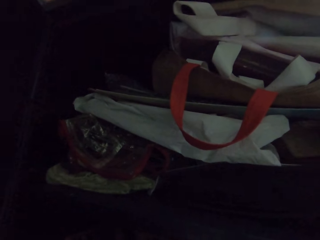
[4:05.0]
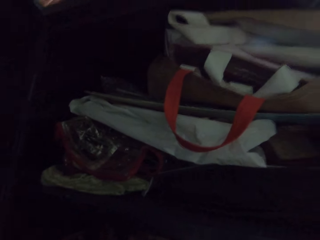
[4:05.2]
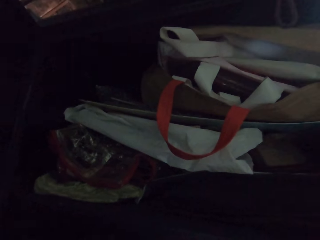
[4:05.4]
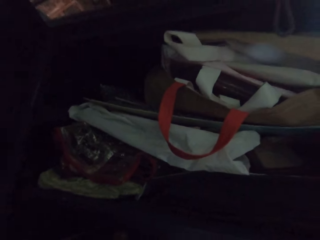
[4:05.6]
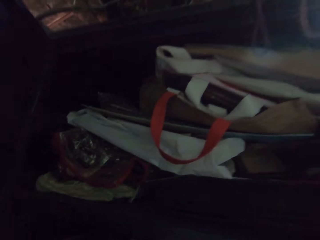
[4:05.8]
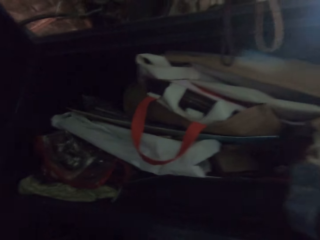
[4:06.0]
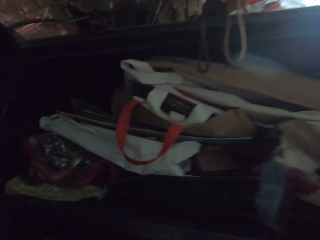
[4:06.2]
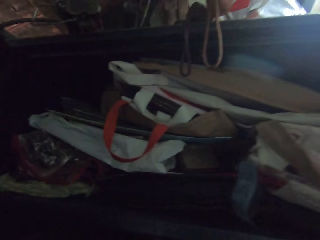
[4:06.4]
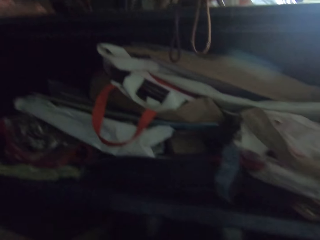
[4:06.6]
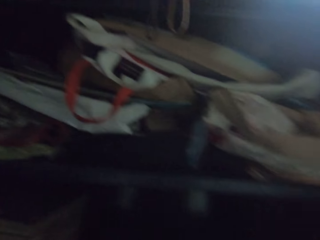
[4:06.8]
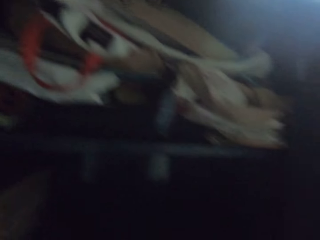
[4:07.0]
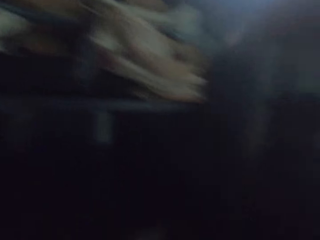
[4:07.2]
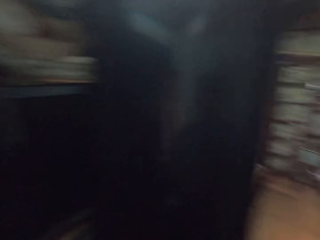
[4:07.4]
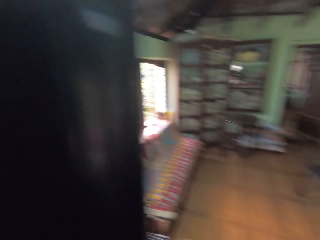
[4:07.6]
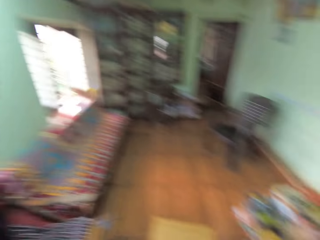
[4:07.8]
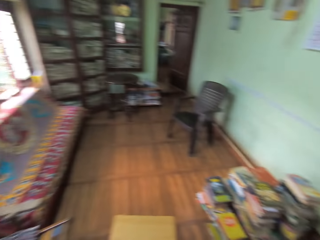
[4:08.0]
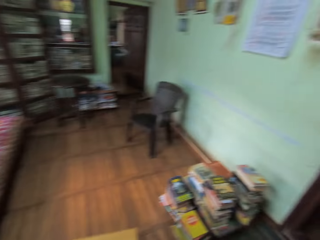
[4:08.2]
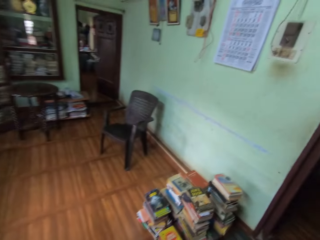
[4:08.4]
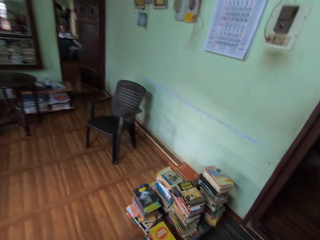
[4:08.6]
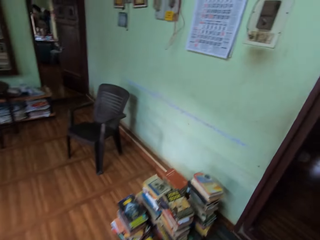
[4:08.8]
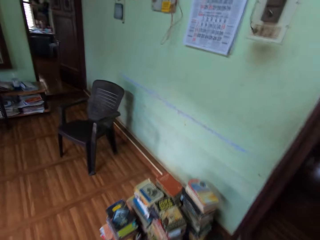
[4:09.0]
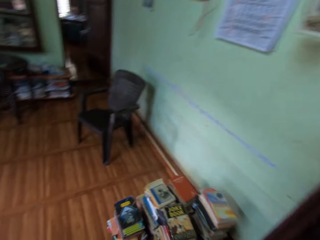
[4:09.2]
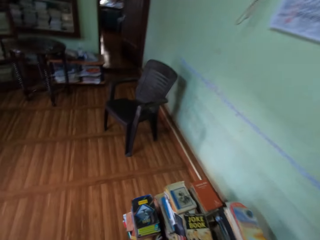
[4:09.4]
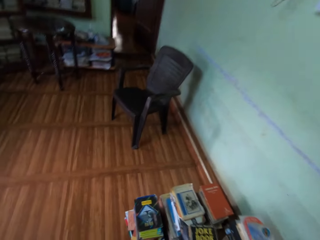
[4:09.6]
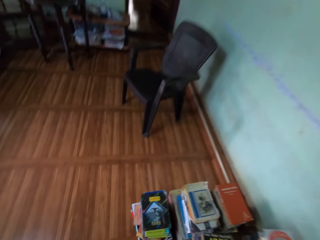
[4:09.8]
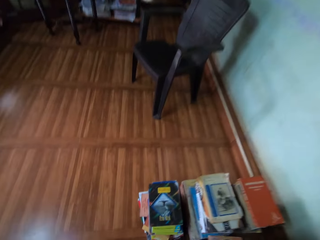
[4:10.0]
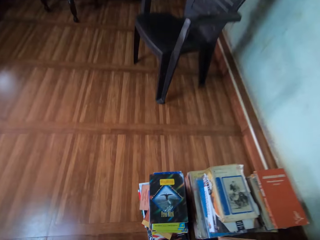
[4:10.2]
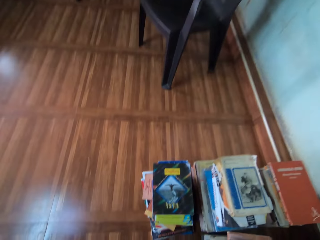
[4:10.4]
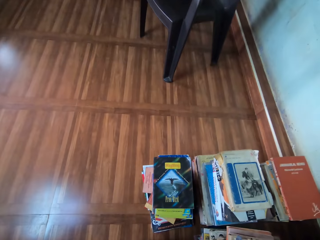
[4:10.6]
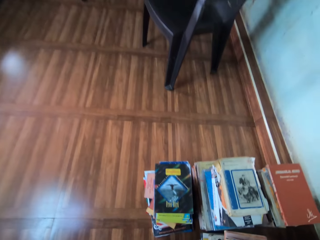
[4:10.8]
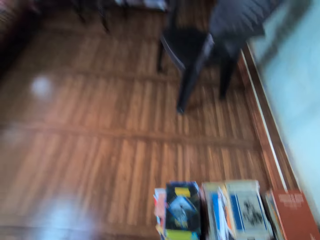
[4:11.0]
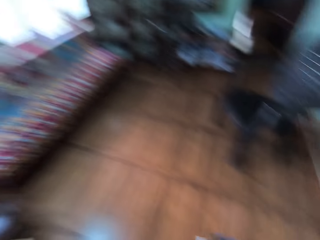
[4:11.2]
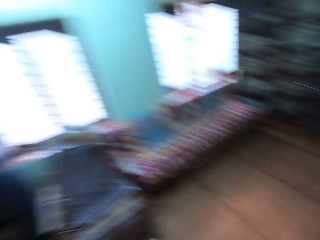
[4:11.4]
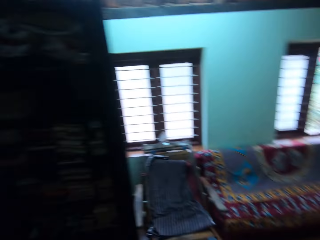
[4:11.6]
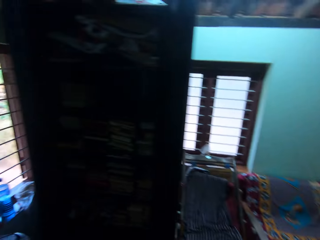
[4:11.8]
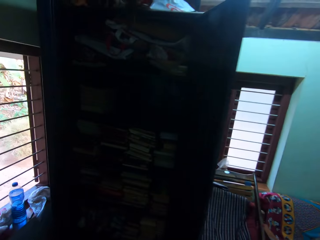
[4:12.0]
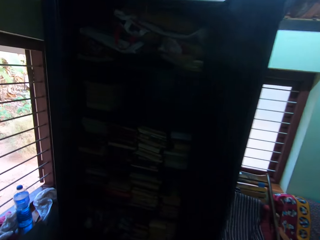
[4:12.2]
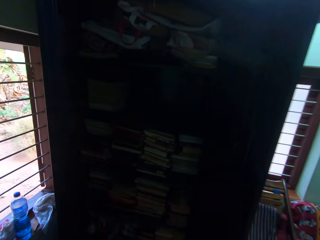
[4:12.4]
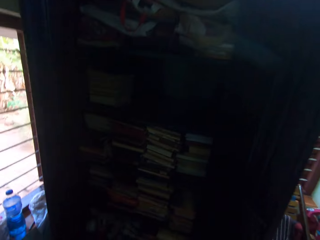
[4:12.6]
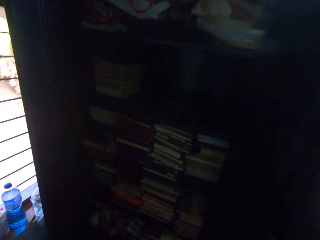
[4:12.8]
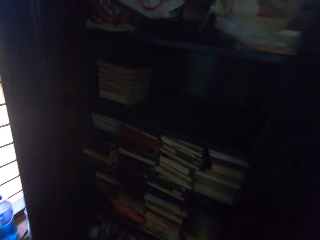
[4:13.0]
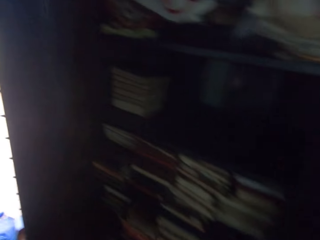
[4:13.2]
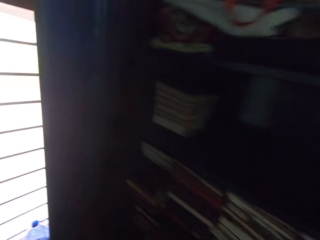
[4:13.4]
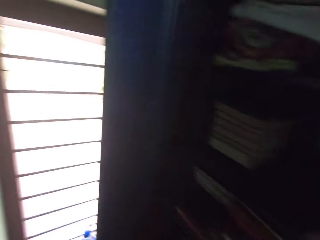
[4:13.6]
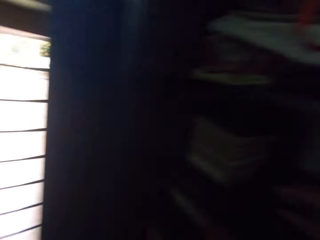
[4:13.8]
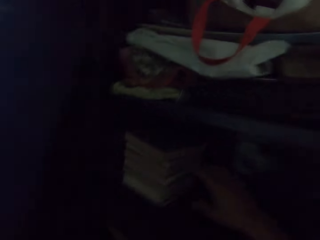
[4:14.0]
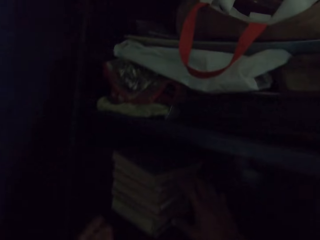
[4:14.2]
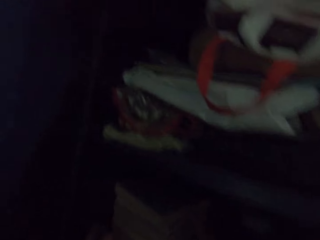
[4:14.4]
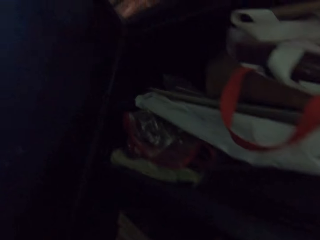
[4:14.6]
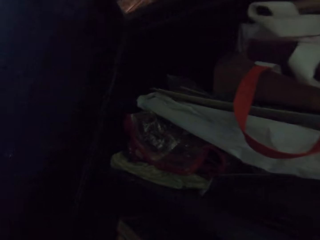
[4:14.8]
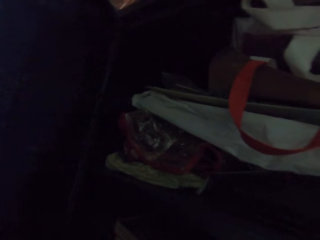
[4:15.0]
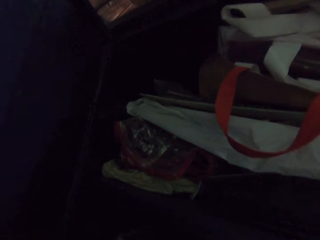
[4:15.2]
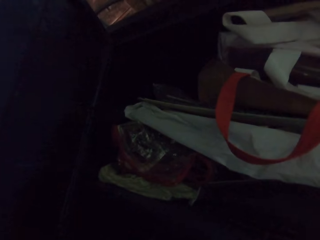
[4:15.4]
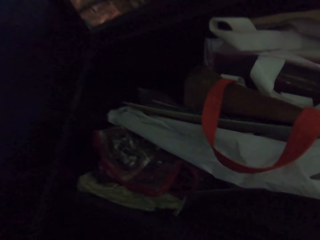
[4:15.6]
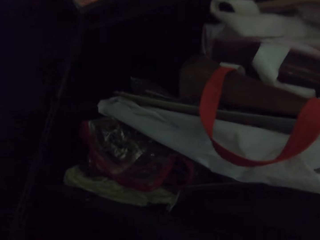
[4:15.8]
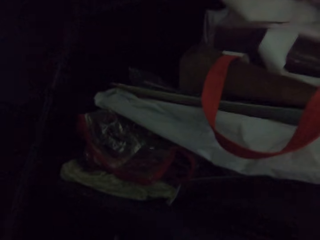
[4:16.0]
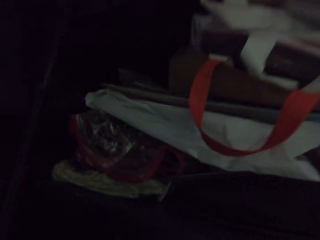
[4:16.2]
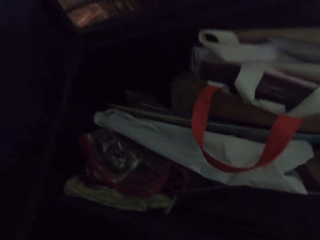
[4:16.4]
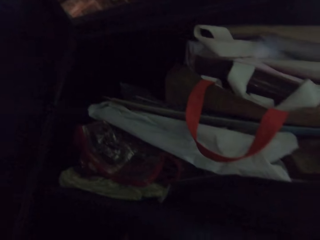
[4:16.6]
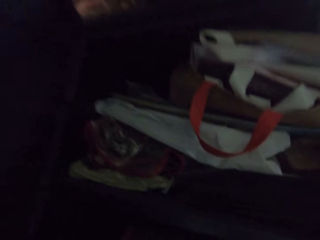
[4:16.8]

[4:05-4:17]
The camera wearer looks inside the cupboard or shelf. He walks away from the cupboard, walks towards the cupboard and looks inside the cupboard. He pulls out books from the middle compartment of the shelf with his hands.

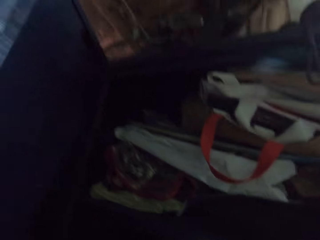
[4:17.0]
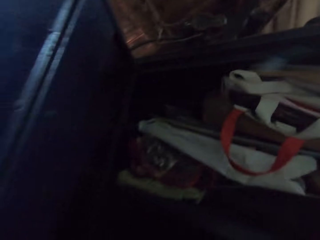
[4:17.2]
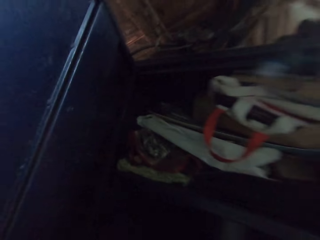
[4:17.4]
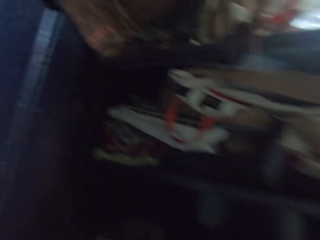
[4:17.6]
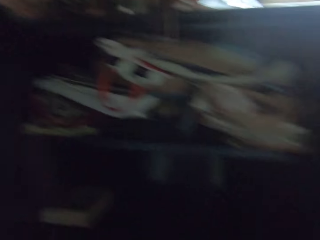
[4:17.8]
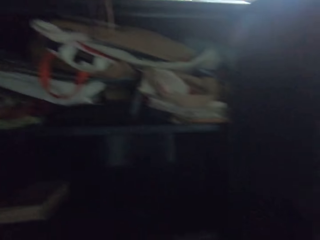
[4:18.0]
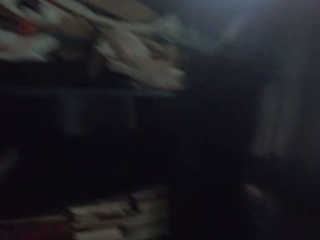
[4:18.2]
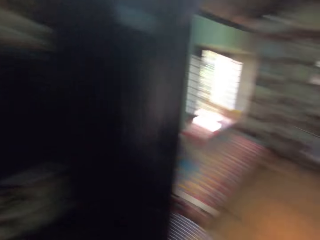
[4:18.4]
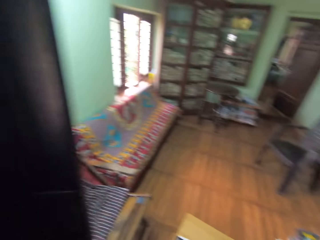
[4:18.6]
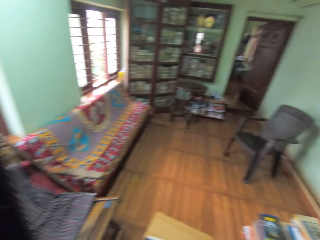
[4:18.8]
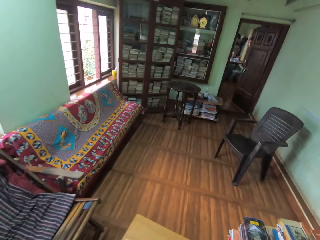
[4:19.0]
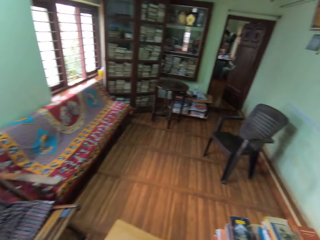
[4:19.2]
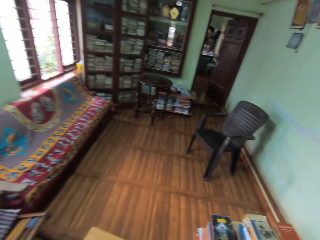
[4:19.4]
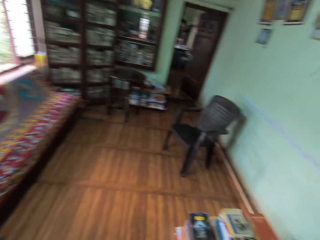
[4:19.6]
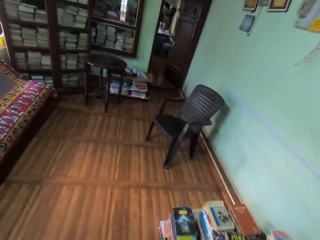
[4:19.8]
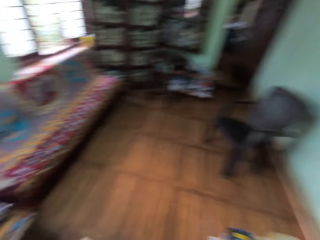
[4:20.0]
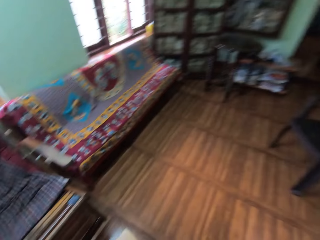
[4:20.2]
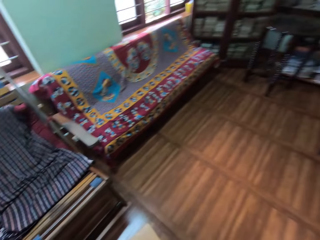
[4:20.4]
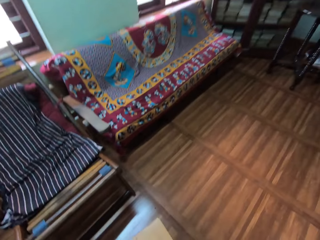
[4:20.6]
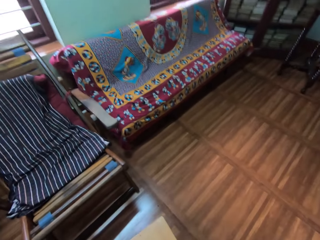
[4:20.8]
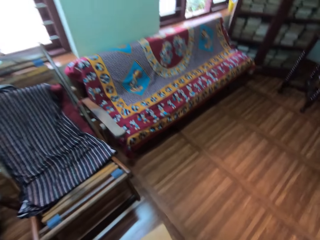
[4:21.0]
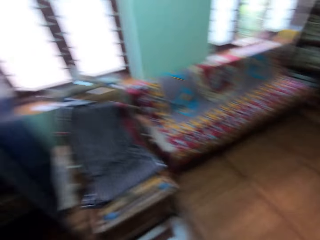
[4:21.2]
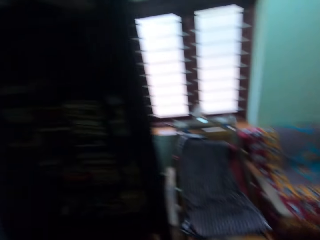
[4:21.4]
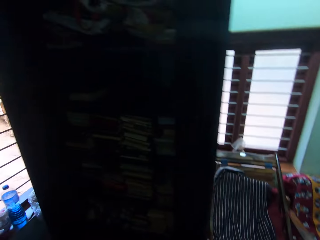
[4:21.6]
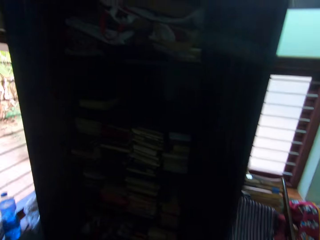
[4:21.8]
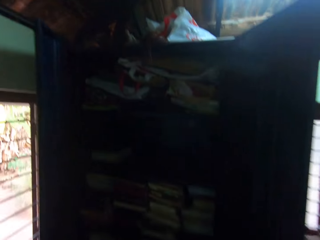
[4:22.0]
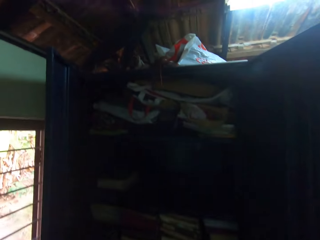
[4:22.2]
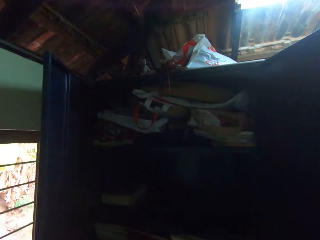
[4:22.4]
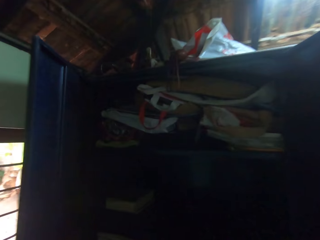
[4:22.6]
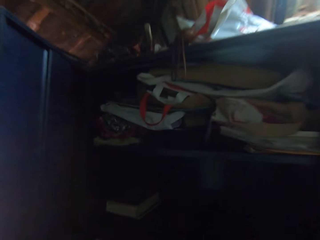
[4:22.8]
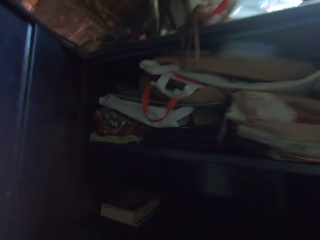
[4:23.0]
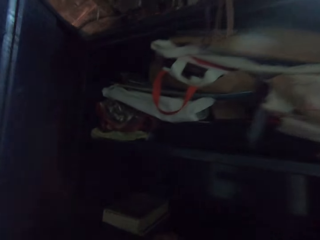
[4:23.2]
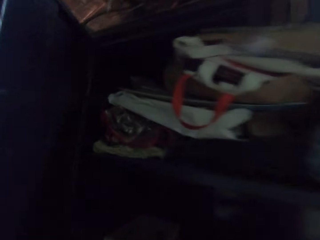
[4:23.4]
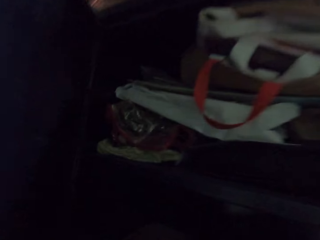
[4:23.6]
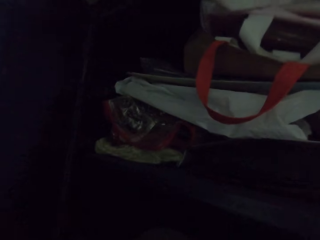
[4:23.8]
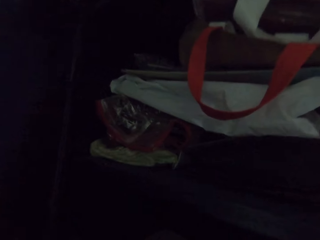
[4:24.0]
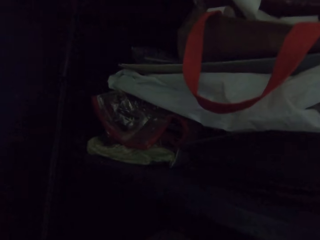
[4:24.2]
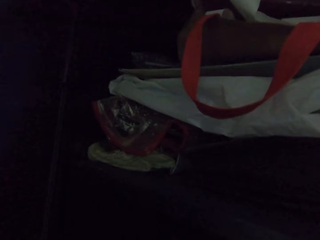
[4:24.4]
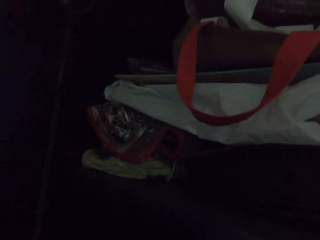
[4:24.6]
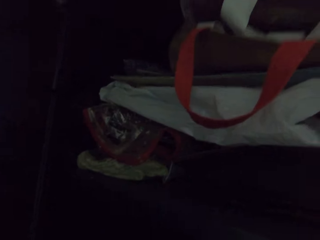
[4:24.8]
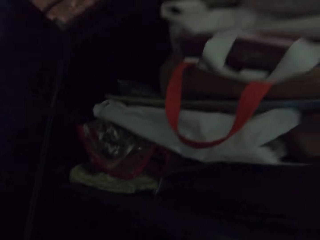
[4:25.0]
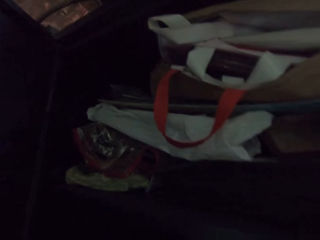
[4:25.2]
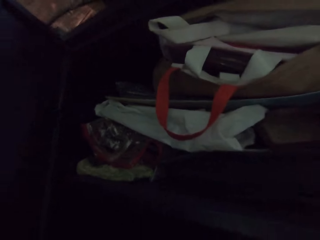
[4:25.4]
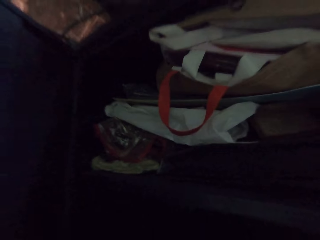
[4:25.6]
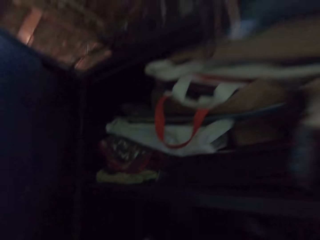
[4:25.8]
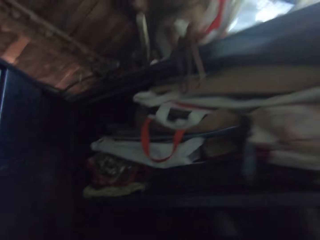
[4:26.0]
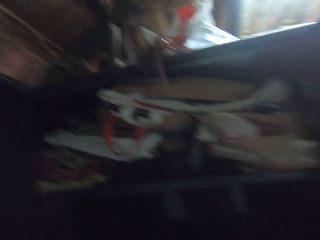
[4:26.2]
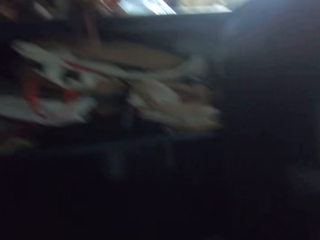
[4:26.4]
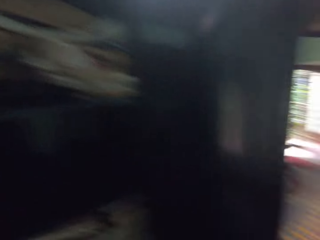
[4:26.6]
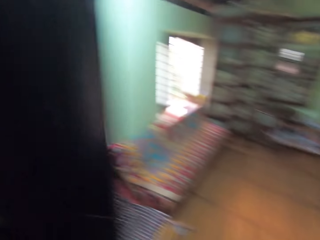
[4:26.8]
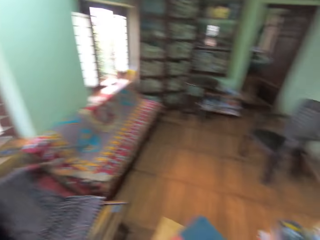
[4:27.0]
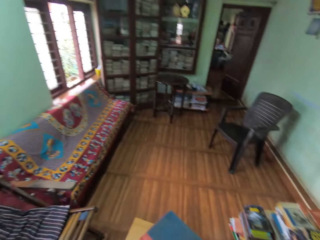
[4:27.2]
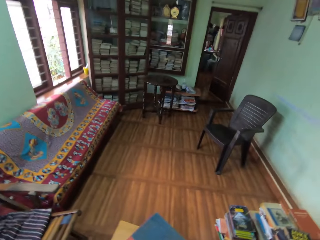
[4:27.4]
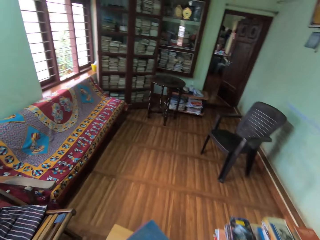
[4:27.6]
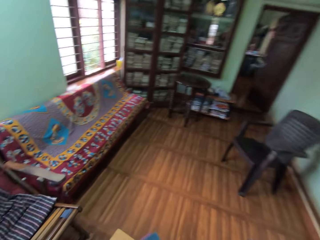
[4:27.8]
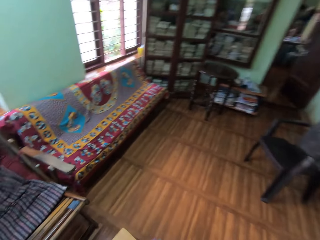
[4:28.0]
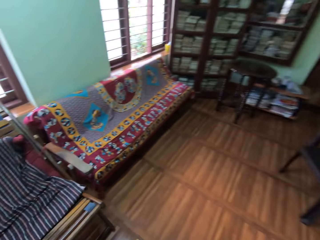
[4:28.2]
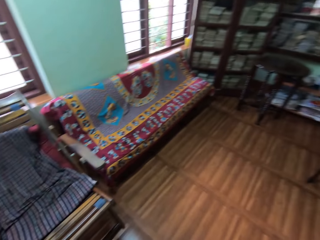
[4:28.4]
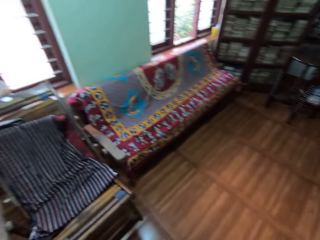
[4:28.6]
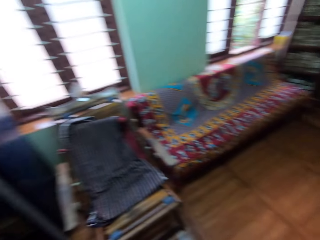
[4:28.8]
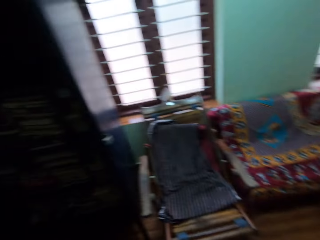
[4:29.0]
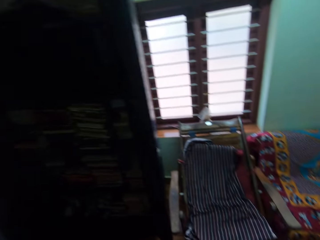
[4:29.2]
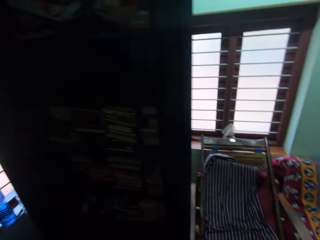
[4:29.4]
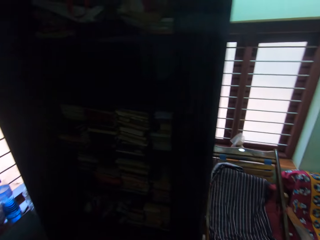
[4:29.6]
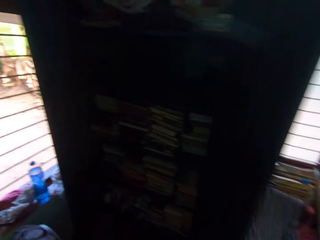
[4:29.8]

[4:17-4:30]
The camera wearer walks away from the cupboard. They walk towards the cupboard. They look inside the cupboard. They walk away from the cupboard.
